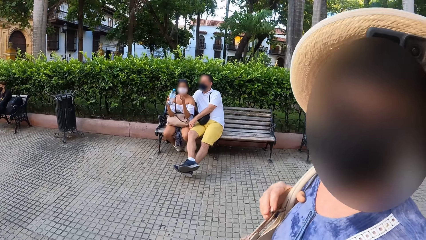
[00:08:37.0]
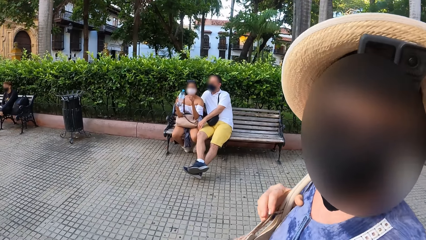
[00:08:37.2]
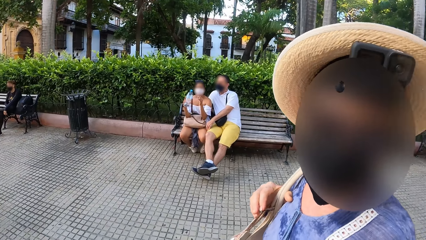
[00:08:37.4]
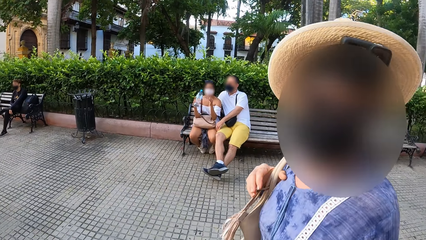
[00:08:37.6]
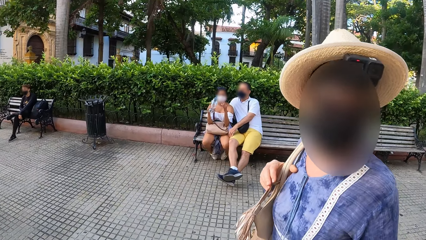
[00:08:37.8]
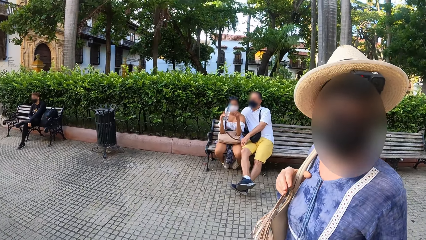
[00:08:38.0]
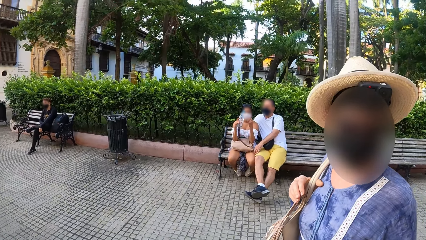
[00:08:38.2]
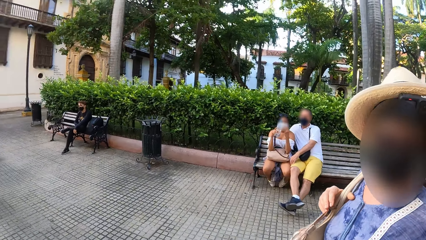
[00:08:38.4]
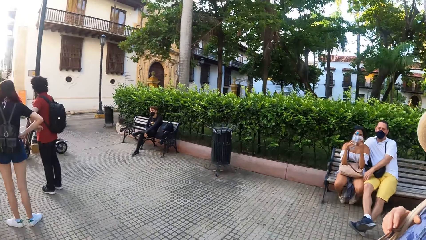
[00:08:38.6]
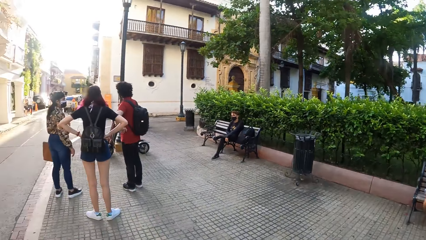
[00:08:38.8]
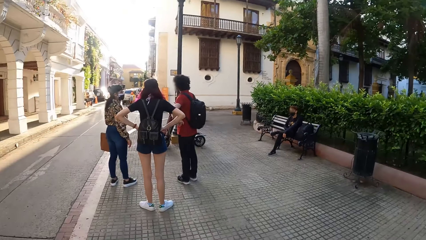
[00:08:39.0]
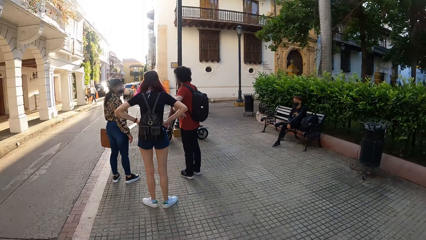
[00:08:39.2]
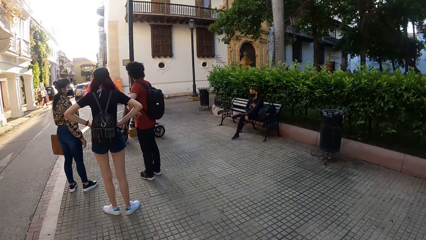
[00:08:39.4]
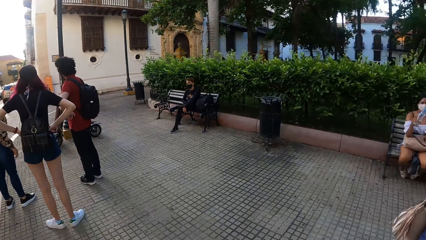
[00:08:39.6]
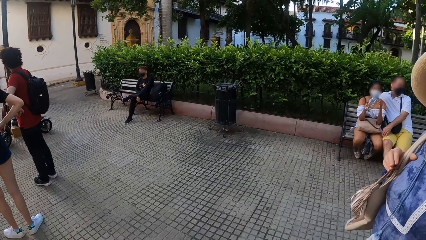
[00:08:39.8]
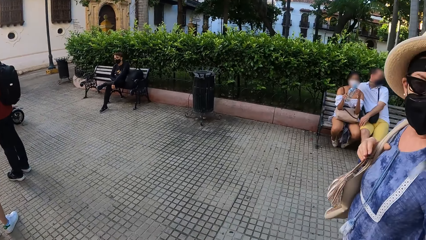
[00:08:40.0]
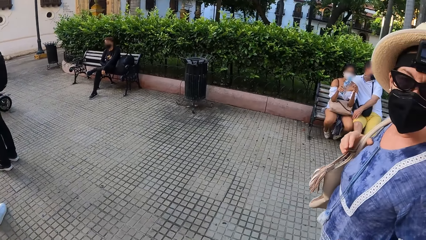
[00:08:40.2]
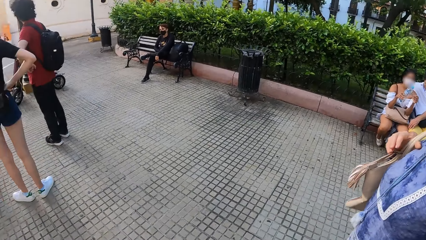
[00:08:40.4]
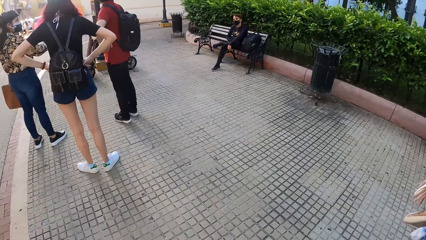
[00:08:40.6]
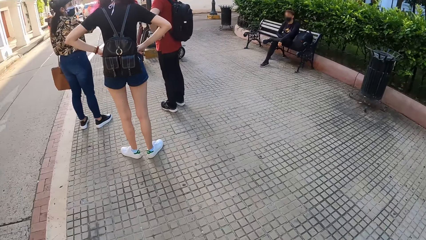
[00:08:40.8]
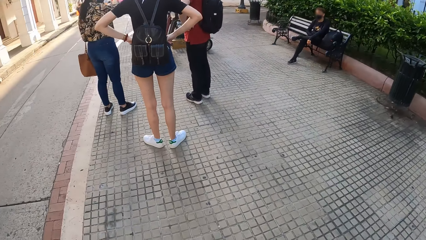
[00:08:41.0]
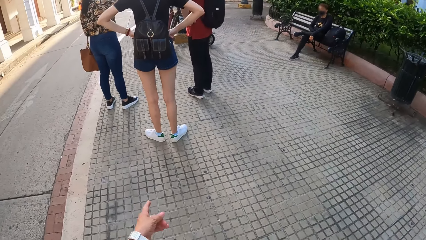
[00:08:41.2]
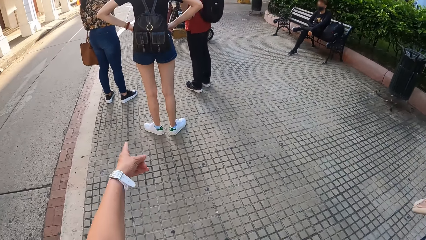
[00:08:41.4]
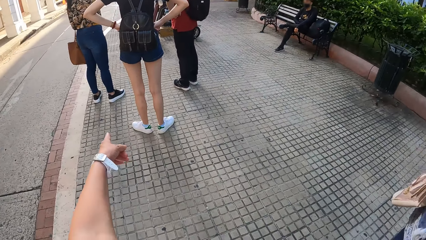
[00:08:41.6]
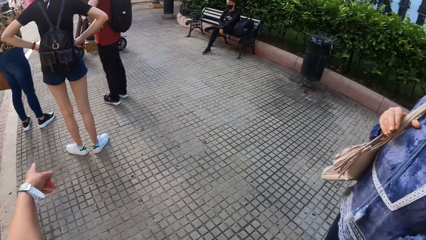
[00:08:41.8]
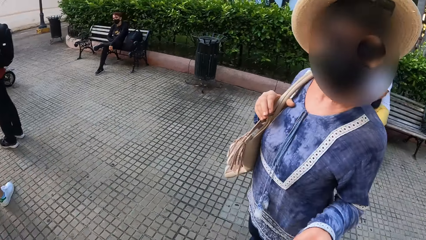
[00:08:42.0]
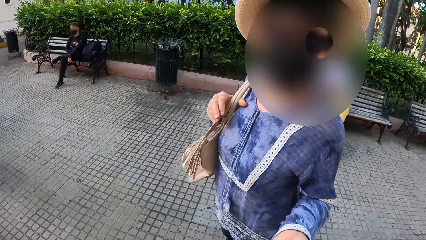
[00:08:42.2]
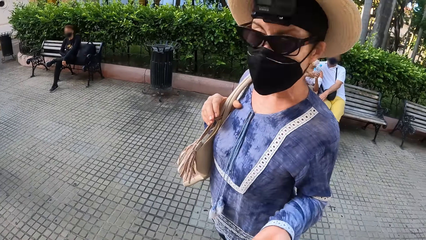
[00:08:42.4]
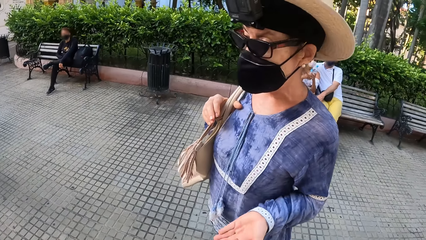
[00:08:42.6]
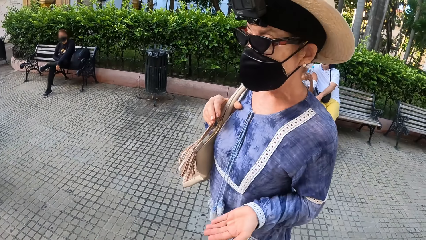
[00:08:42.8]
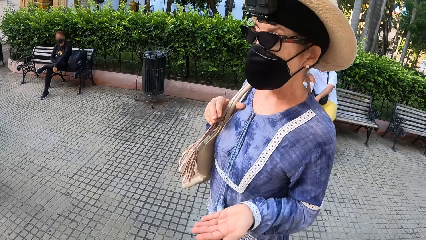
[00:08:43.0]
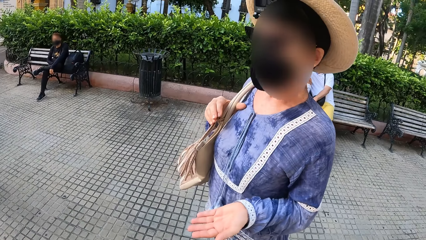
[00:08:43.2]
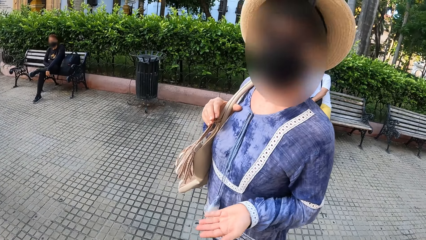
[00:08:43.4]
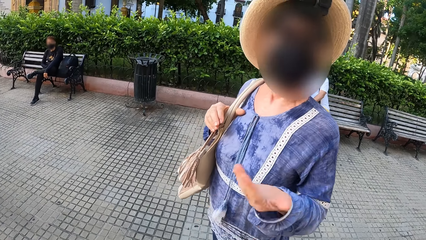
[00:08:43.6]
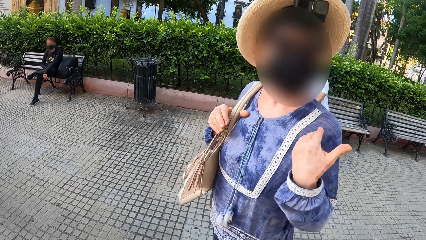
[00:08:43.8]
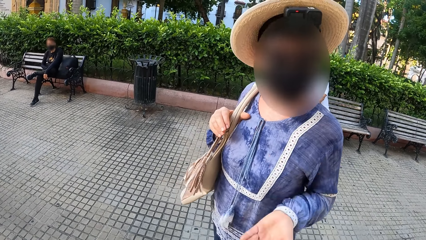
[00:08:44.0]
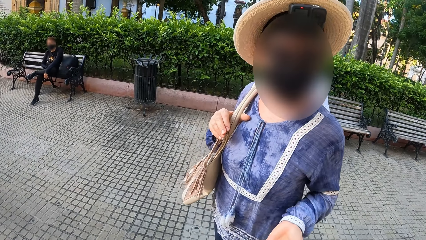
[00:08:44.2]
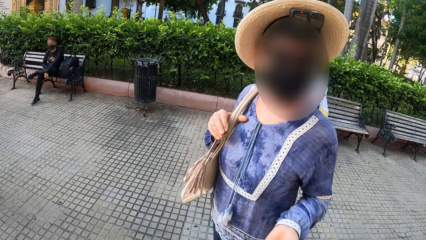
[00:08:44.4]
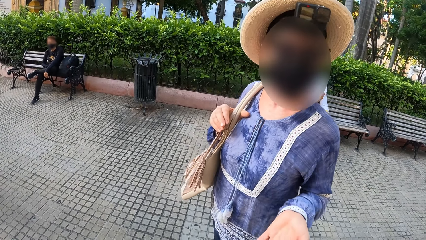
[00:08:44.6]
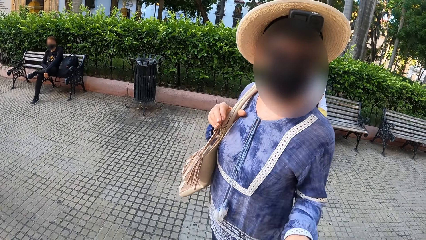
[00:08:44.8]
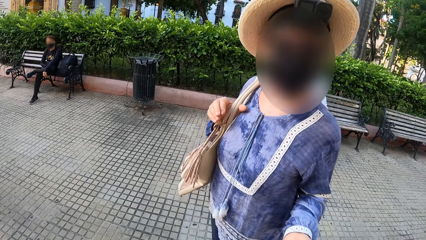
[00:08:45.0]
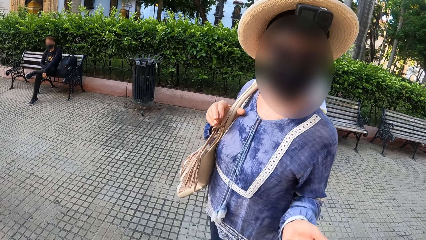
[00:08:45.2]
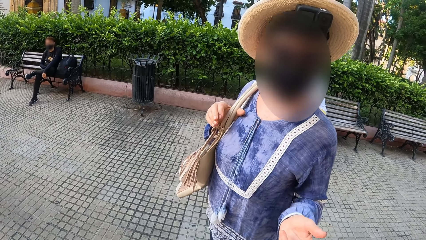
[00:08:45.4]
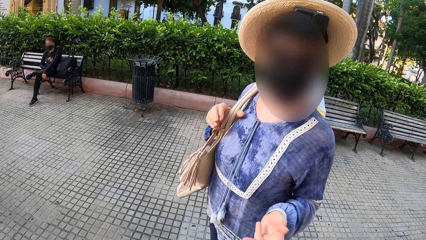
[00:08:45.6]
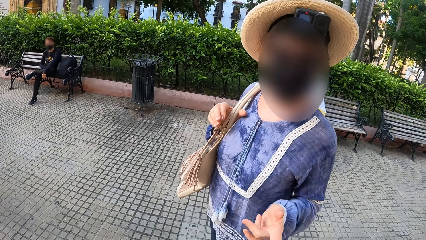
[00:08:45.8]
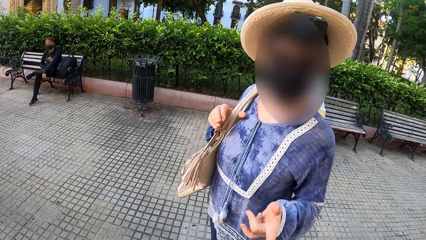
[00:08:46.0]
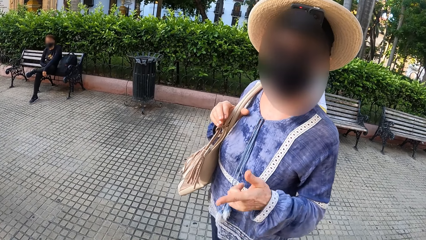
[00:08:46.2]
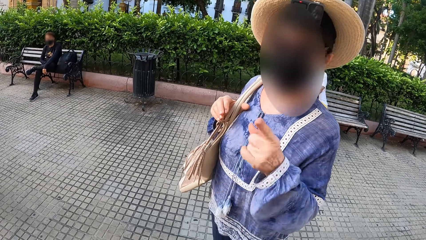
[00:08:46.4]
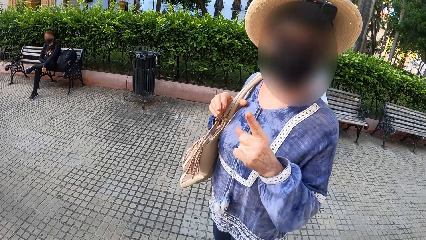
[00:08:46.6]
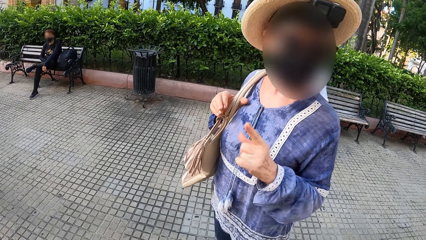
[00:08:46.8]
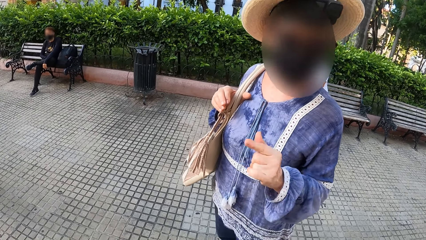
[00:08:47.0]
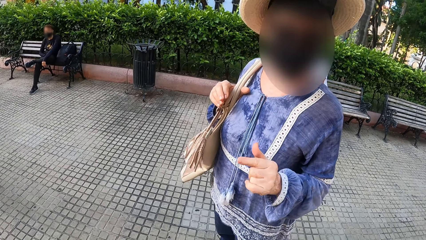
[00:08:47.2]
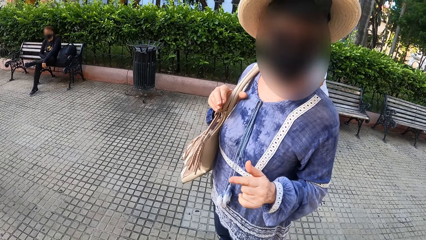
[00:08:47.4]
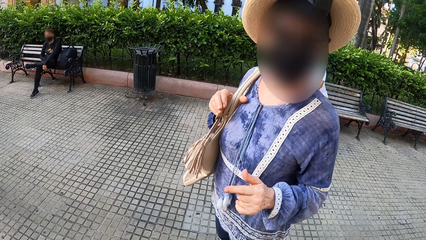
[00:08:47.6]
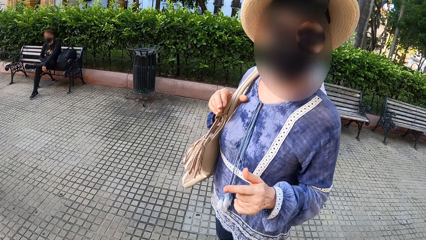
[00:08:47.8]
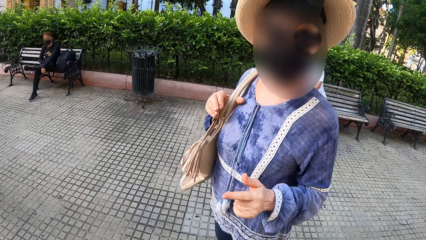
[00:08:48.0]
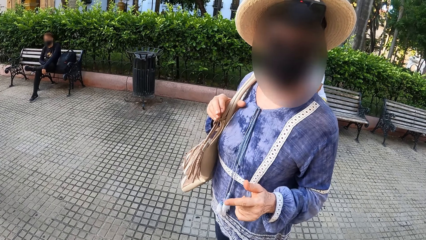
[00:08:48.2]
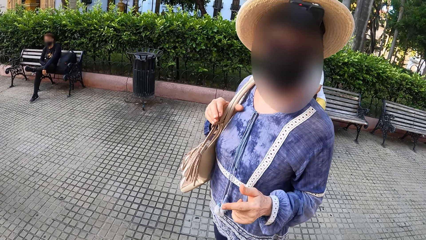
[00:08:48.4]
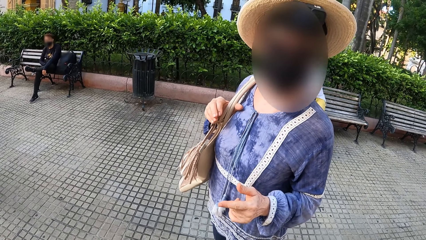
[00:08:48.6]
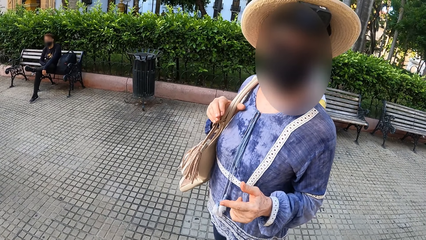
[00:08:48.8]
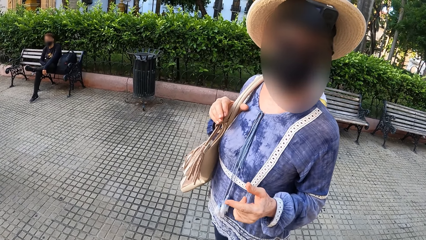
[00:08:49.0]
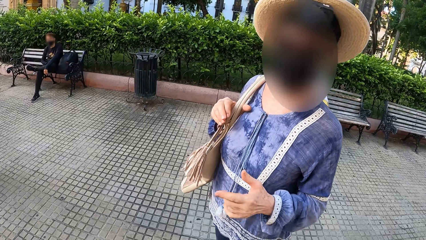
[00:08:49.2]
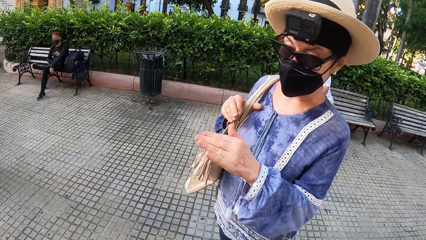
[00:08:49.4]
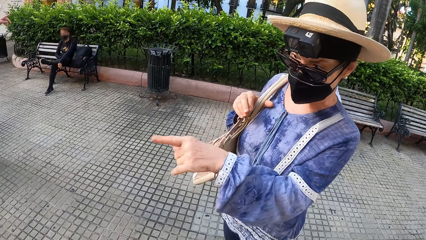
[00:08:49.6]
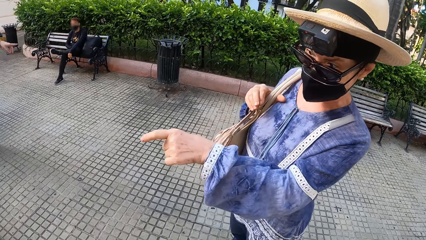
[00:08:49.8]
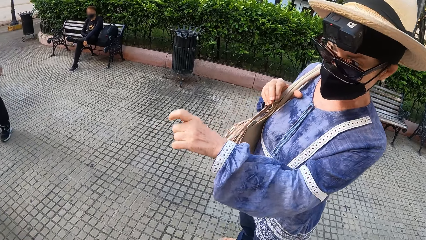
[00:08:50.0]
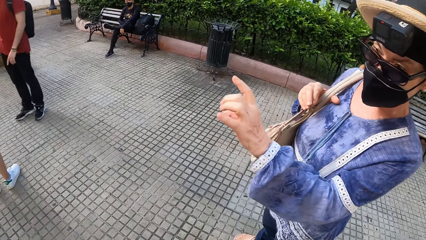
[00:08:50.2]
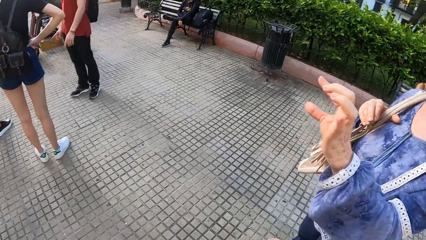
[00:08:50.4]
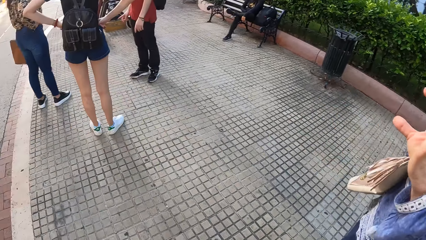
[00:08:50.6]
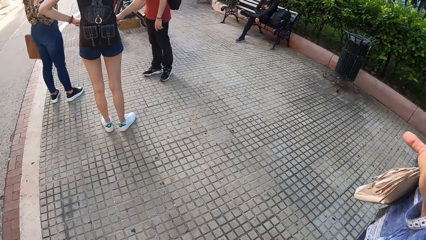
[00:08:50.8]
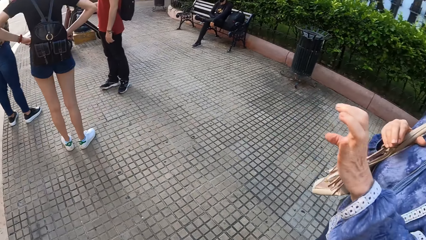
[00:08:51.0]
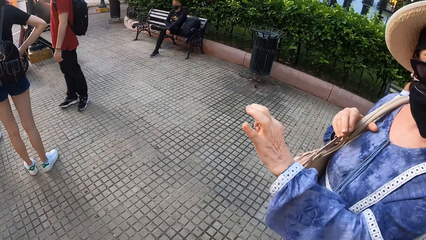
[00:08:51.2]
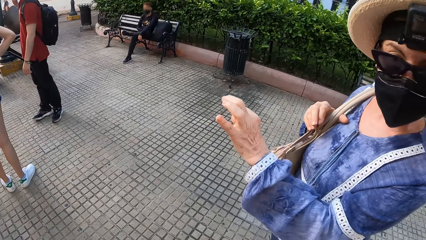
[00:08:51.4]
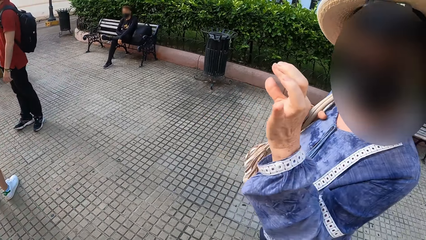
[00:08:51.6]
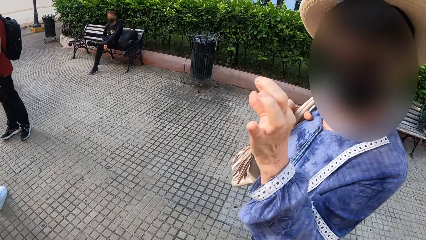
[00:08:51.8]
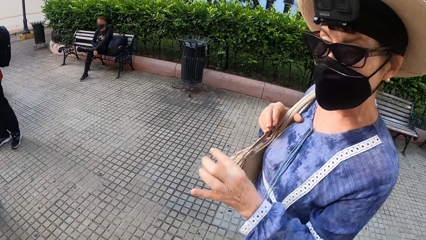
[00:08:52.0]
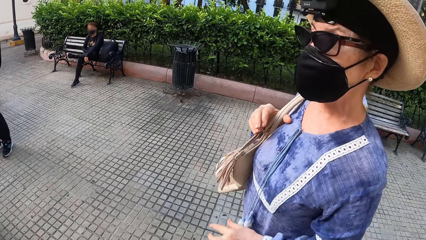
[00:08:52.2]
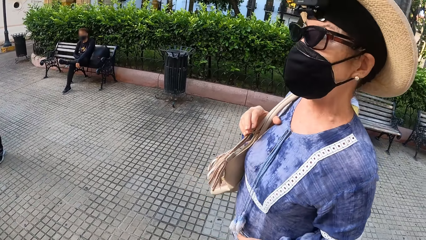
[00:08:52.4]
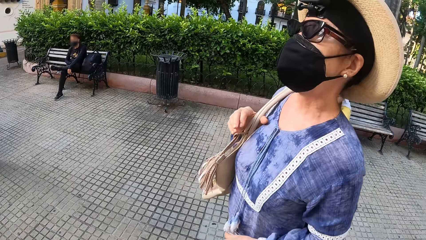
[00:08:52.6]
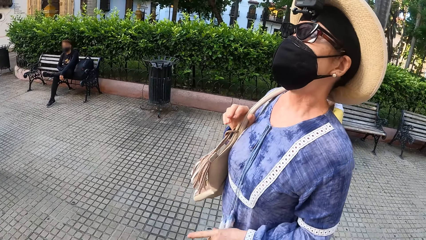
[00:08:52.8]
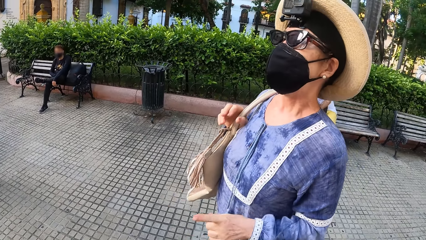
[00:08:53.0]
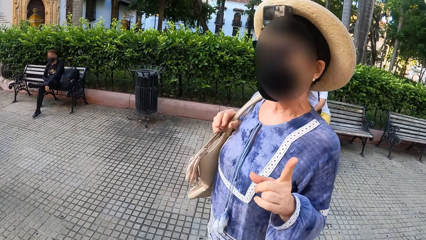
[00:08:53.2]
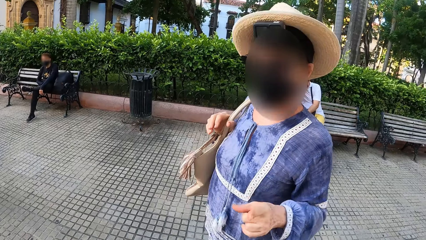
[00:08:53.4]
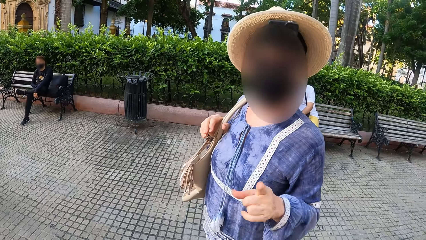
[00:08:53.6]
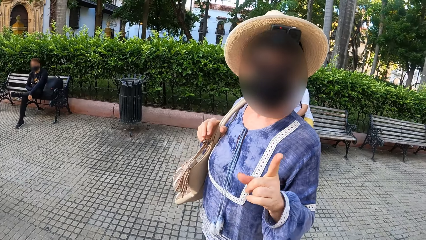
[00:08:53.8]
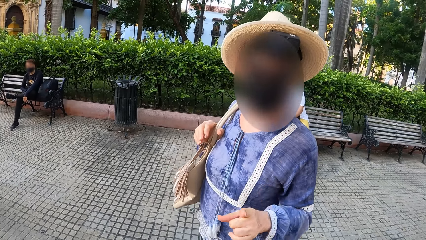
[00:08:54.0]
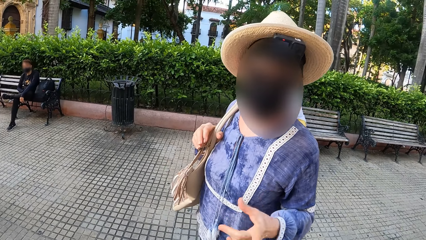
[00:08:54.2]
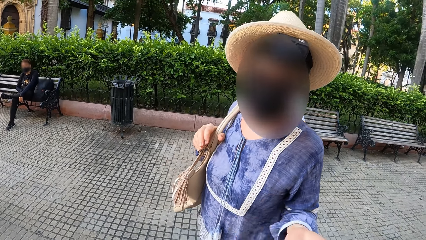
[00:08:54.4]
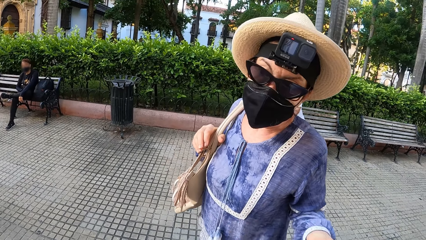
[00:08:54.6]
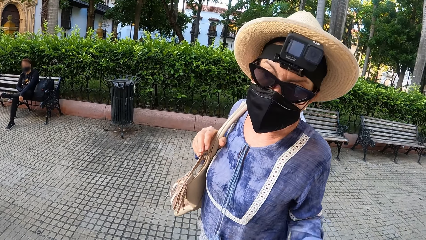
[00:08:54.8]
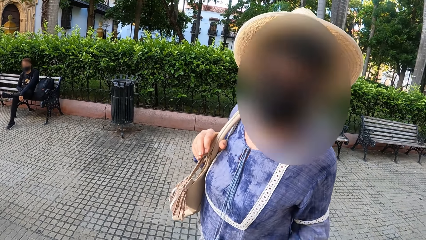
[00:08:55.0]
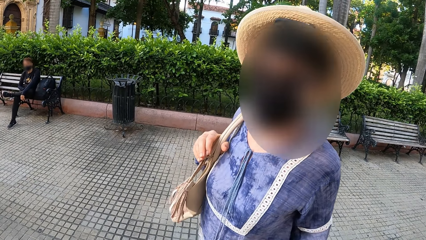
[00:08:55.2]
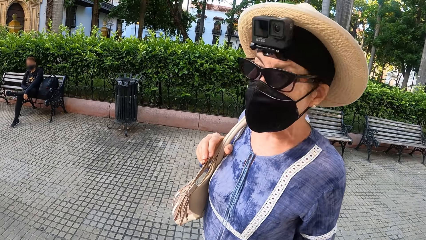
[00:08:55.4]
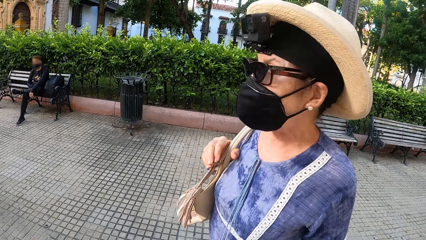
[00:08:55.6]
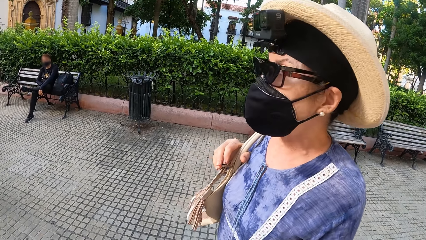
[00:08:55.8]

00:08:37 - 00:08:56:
A woman looks around. A lady stands on the pavement with a man and another lady. Another woman holds her waist. The man stands. The camera wearer makes a gesture by hand. They stand on the pavement with a third lady. The first woman interacts with the camera wearer. The third lady makes gestures by hand. The first woman gestures. A third woman stands.
